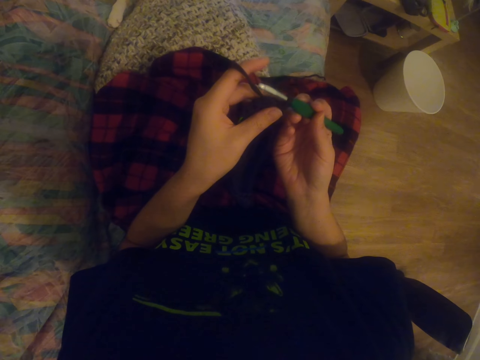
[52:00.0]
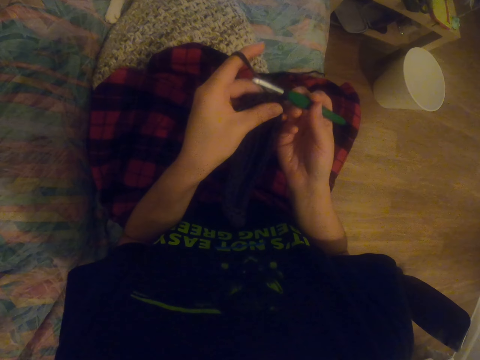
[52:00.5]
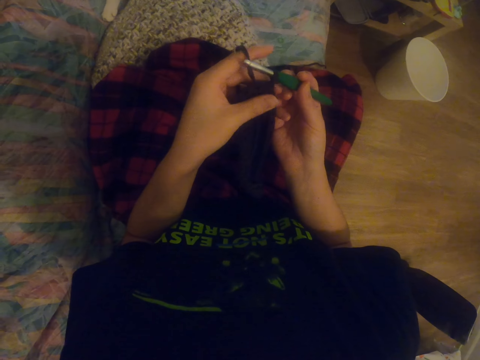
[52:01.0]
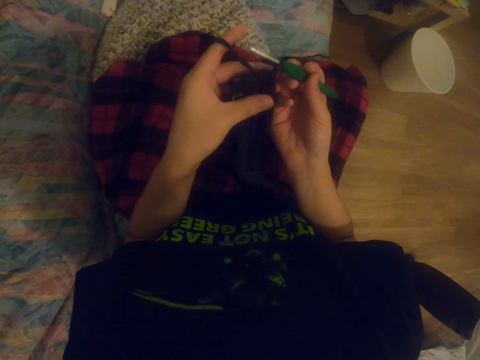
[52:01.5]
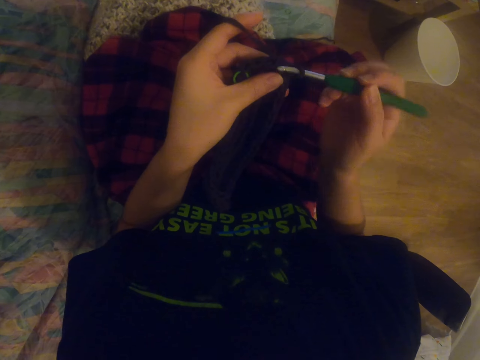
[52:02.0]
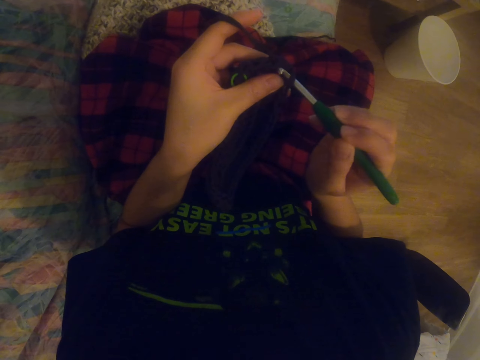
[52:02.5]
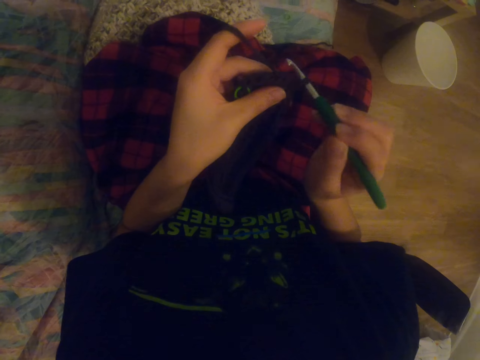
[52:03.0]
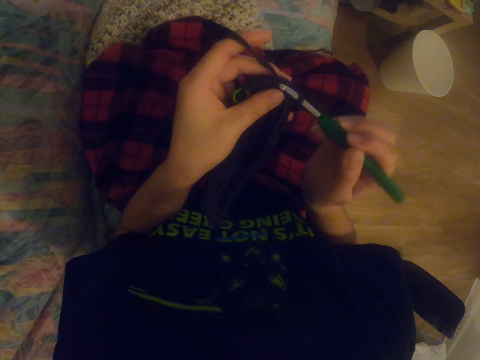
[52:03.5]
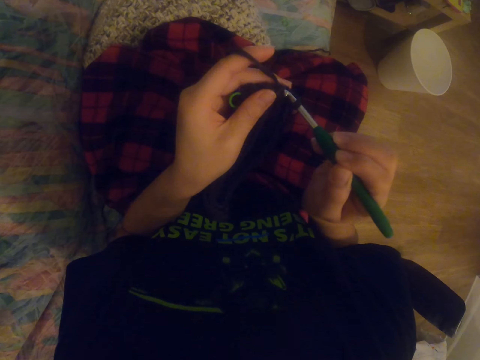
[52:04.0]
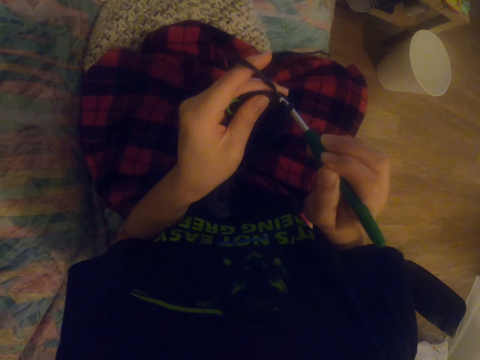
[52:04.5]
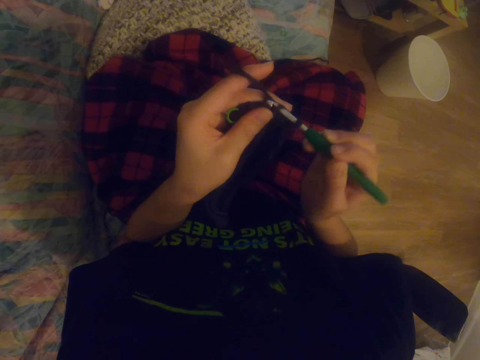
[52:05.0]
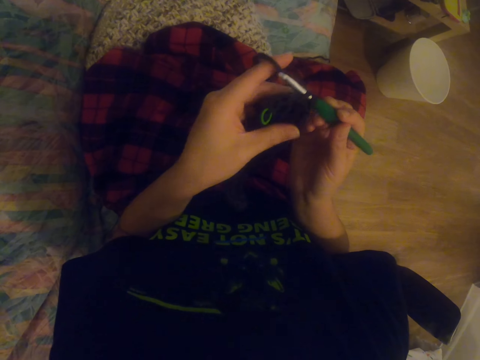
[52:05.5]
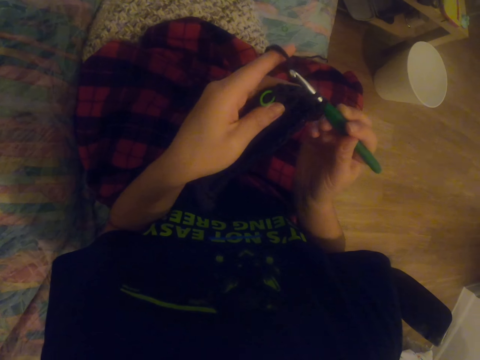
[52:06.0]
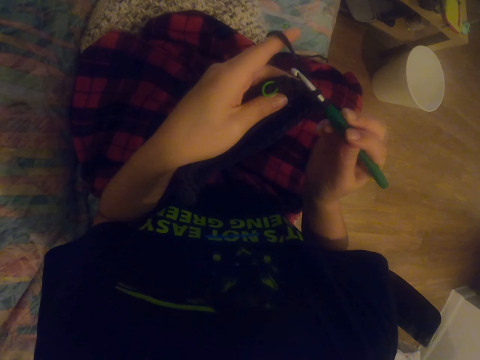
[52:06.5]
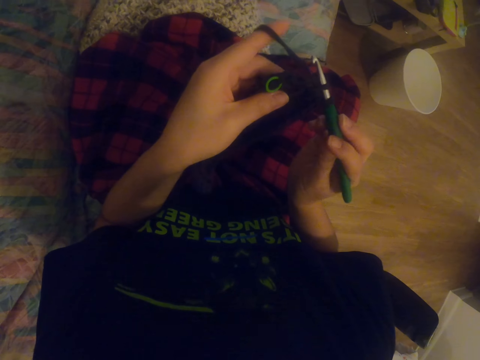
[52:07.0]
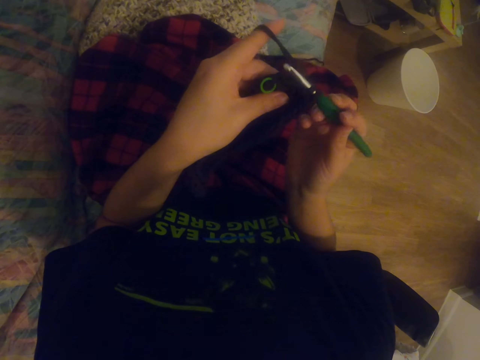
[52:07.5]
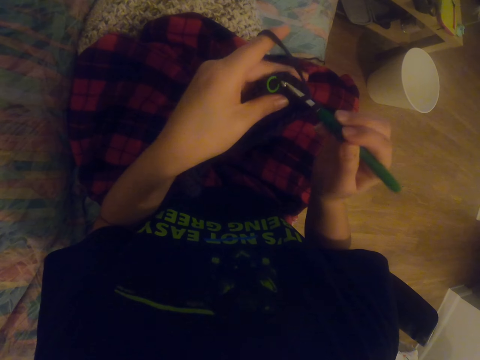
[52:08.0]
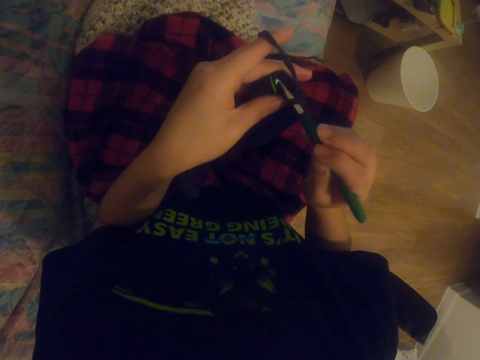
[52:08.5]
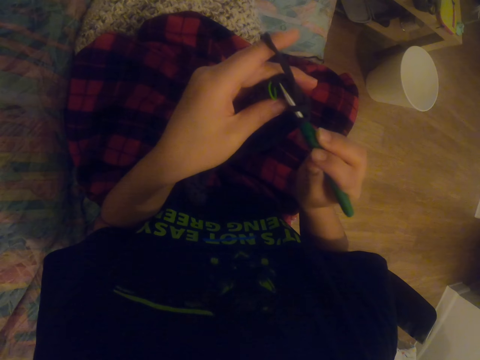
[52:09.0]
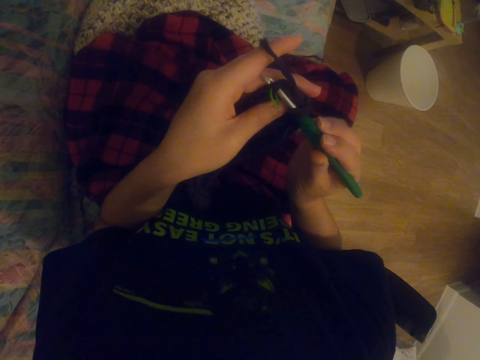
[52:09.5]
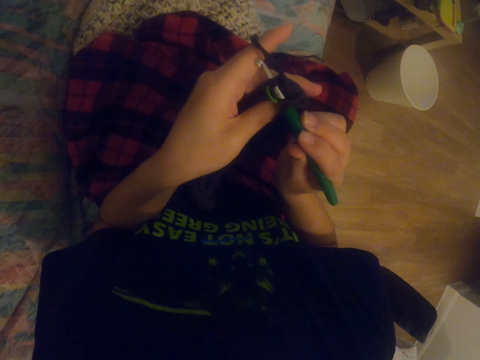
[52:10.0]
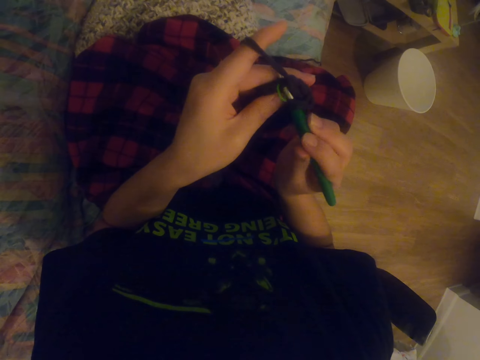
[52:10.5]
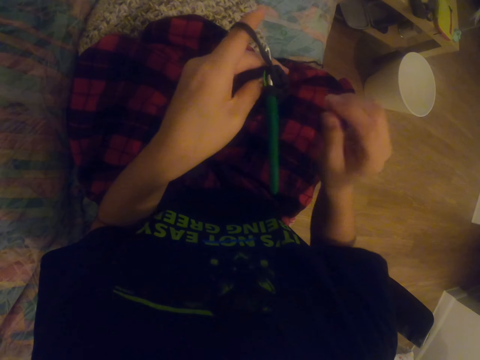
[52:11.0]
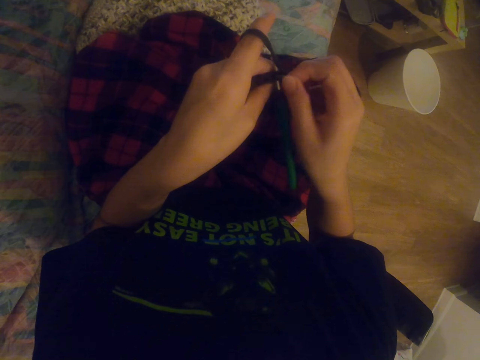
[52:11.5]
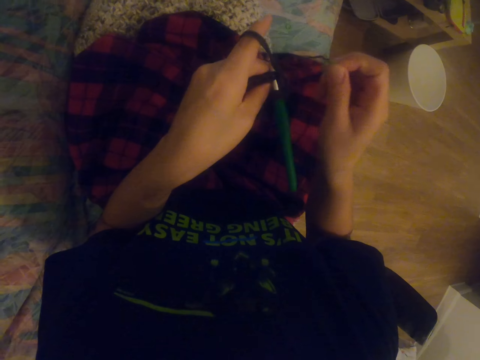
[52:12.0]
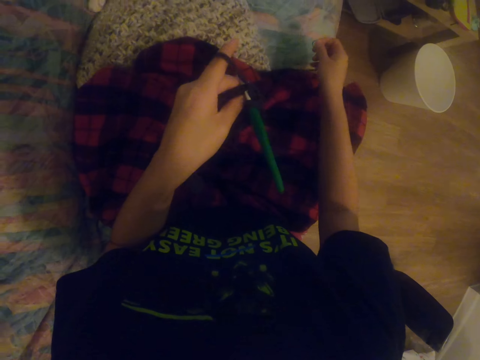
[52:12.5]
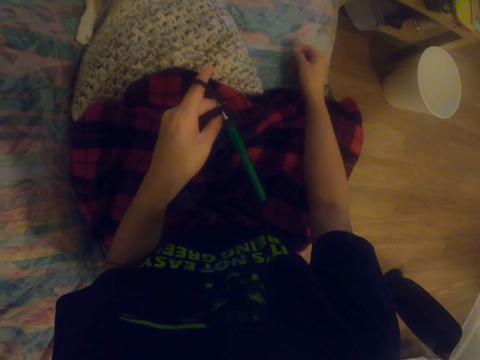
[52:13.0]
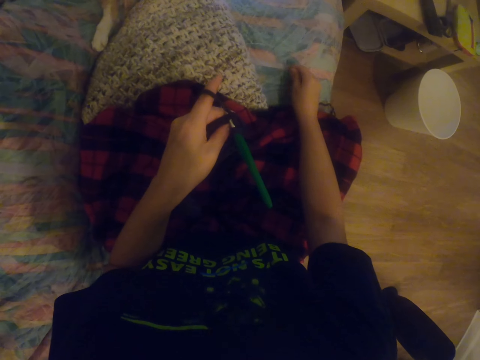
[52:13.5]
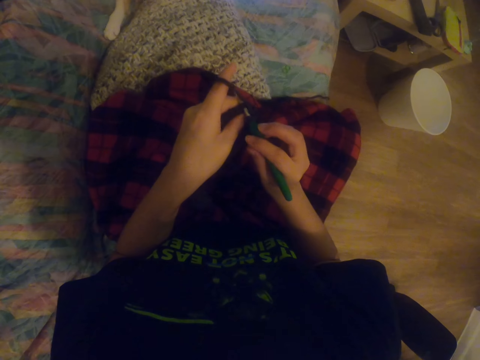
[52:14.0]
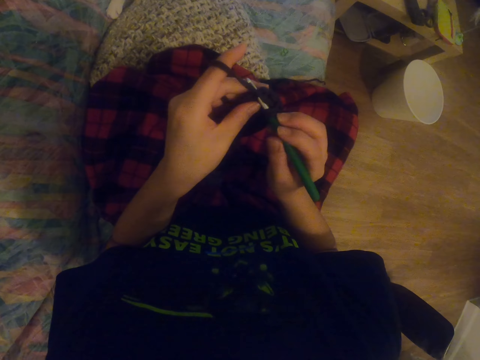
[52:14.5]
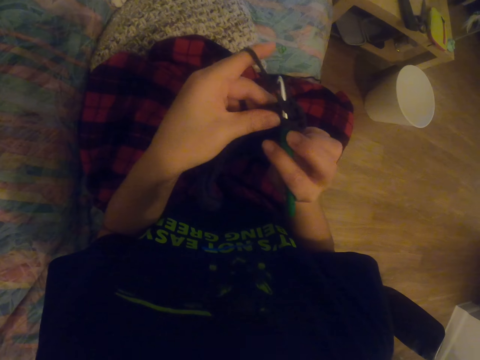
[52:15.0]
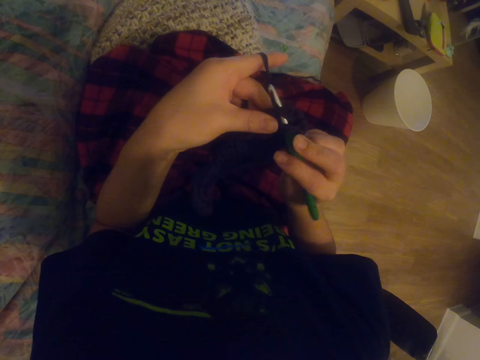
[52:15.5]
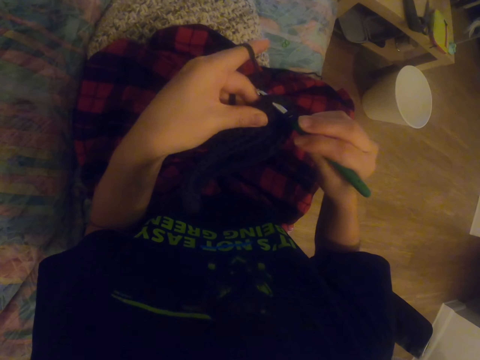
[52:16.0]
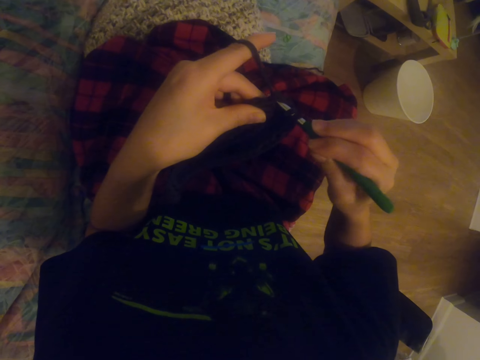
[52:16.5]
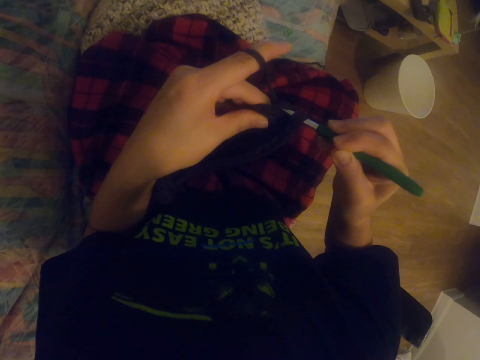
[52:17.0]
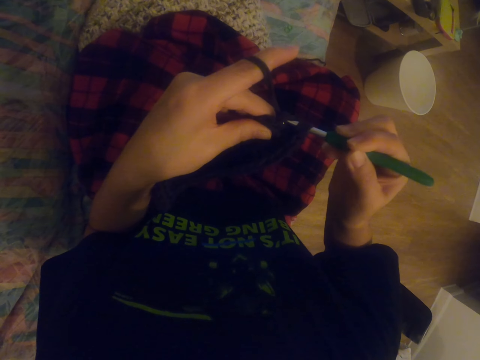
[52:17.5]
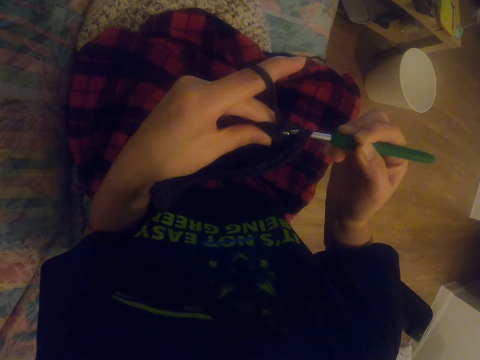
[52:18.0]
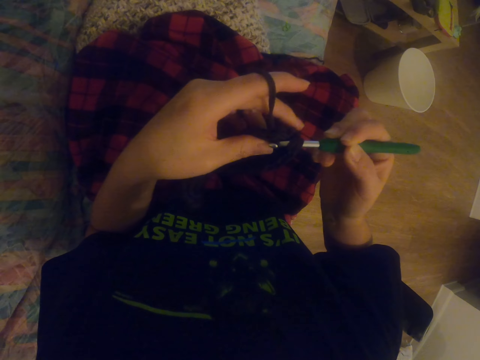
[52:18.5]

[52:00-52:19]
The camera wearer crochets a garment using a crochet hook. They pick something from the sock with the right hand. They place the object on the bed. They crochet the garment using the crochet hook.

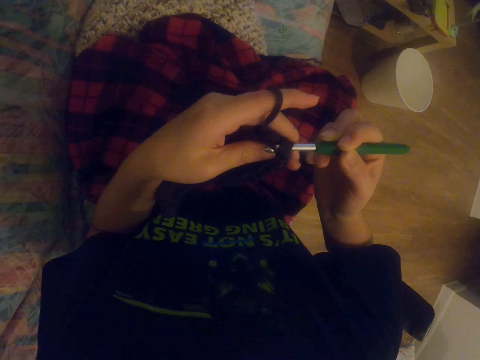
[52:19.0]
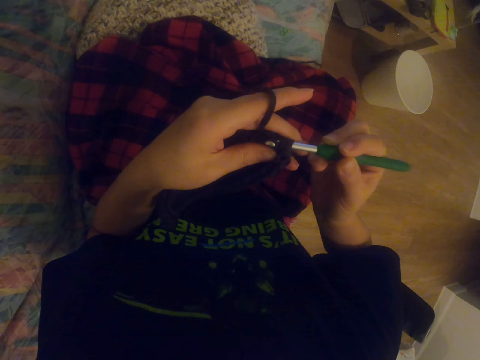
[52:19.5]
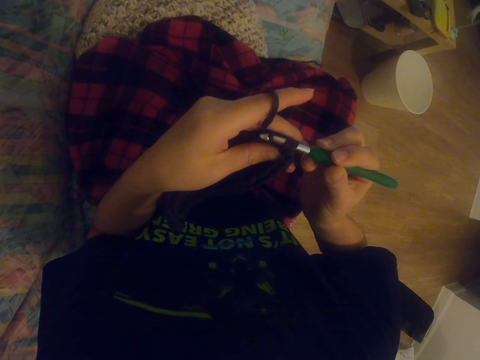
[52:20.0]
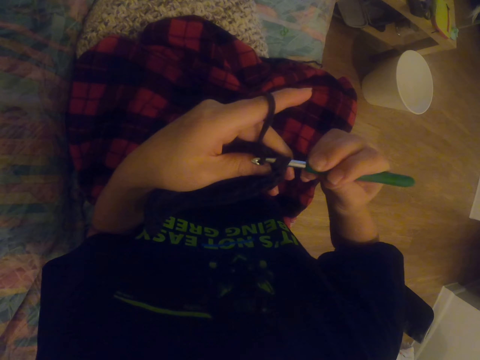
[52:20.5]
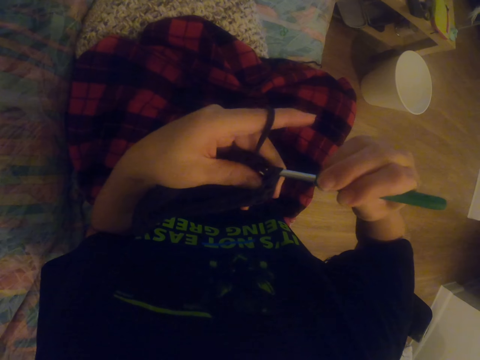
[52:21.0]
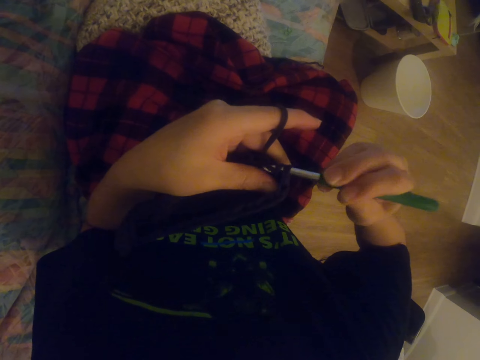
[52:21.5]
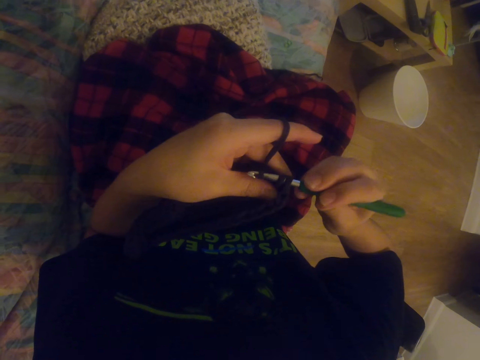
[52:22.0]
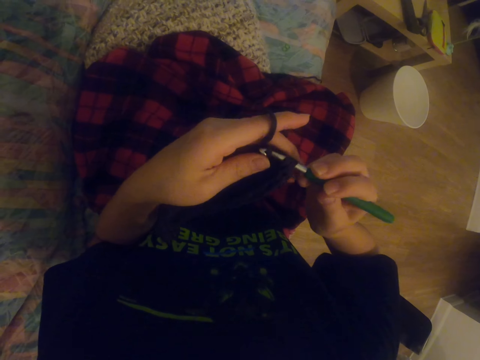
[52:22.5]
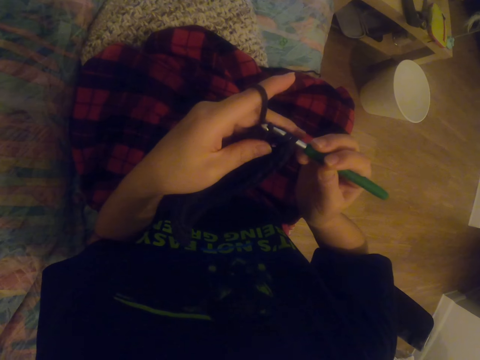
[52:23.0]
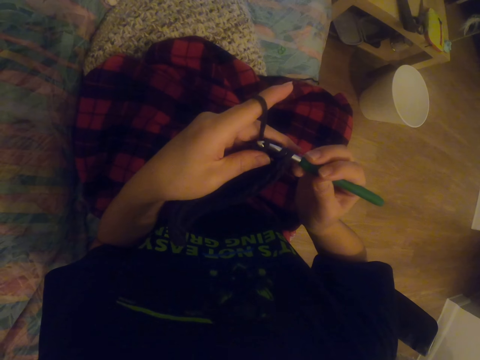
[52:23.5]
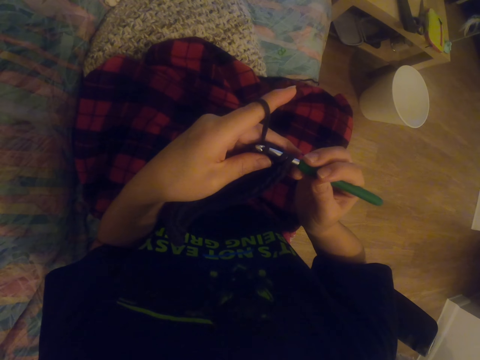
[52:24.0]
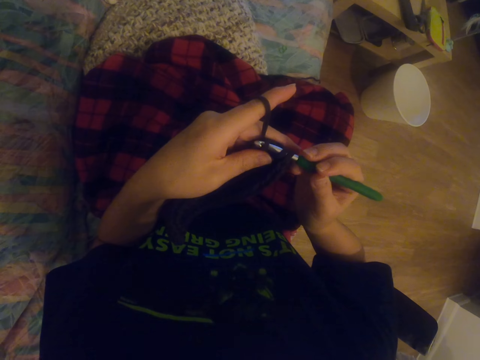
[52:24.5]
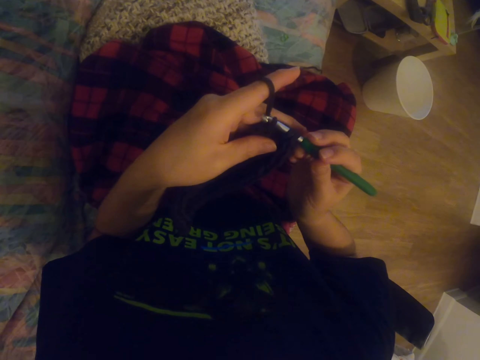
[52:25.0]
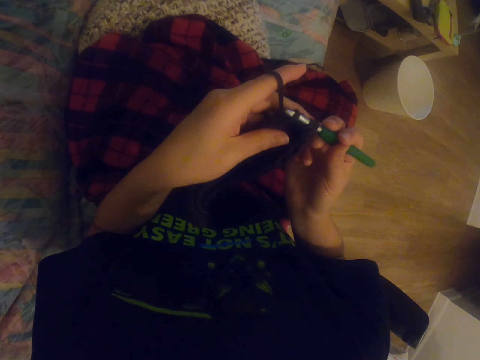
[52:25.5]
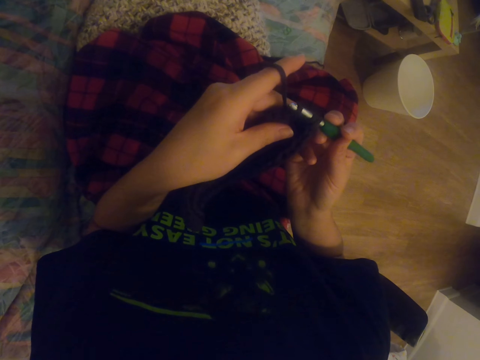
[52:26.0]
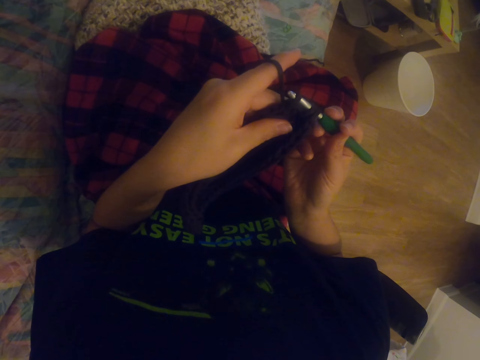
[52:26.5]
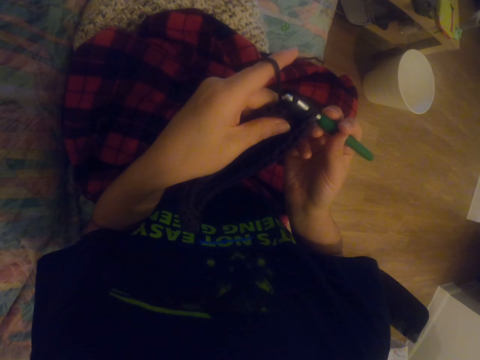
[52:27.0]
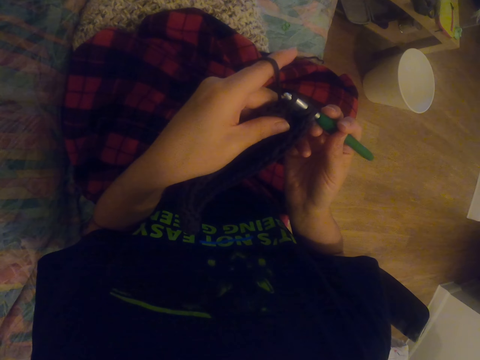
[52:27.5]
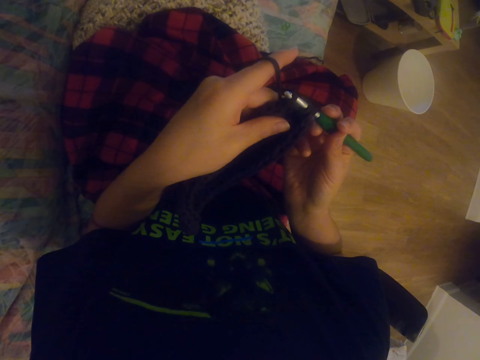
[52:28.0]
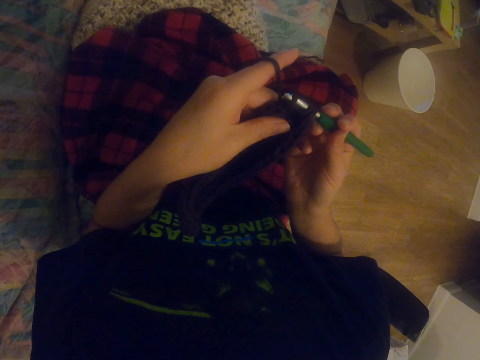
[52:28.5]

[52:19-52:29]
The camera wearer looks at the tablet.
